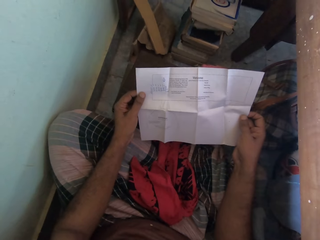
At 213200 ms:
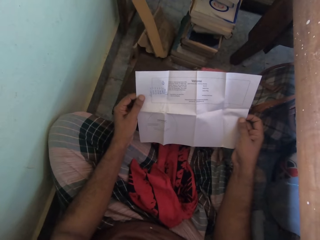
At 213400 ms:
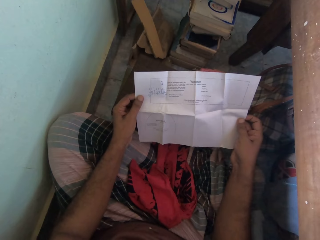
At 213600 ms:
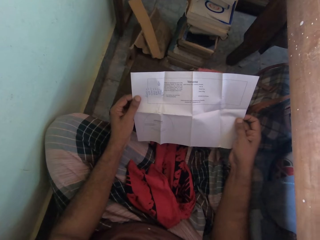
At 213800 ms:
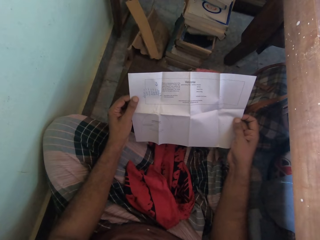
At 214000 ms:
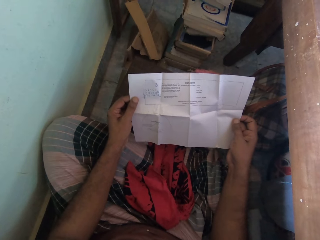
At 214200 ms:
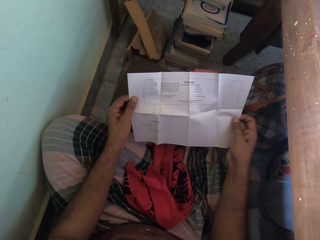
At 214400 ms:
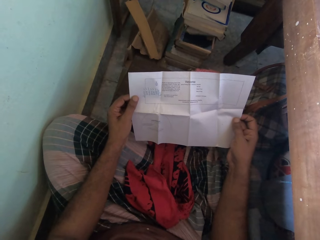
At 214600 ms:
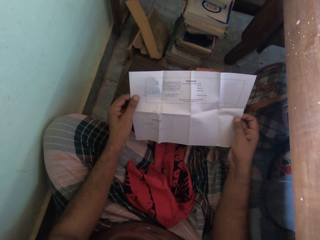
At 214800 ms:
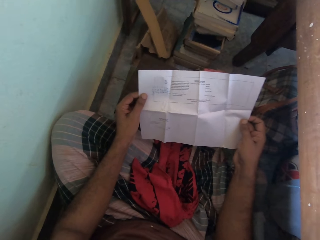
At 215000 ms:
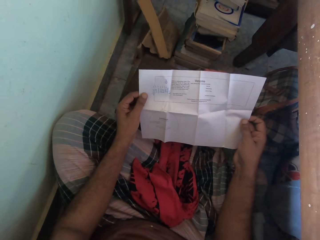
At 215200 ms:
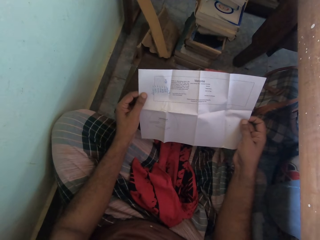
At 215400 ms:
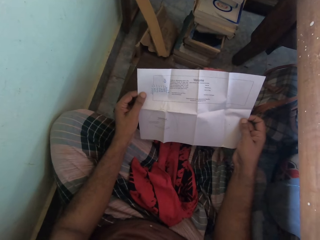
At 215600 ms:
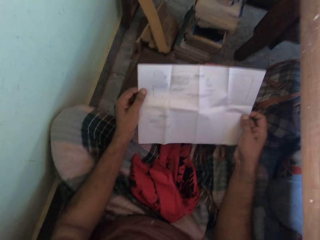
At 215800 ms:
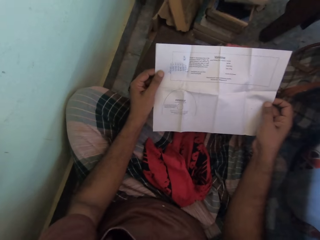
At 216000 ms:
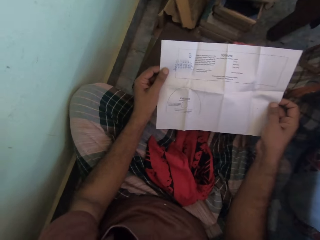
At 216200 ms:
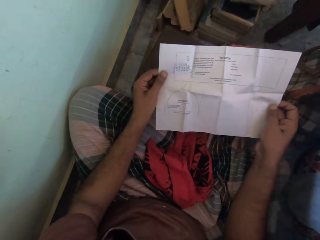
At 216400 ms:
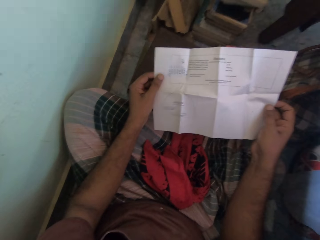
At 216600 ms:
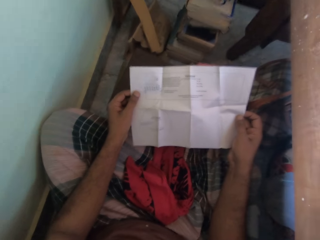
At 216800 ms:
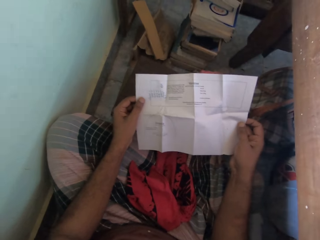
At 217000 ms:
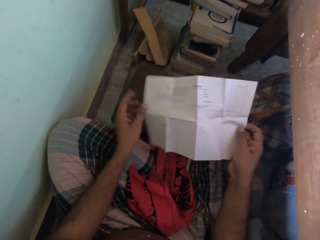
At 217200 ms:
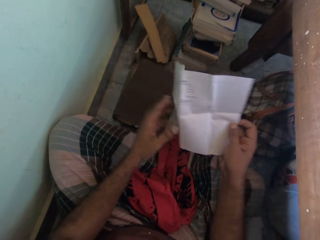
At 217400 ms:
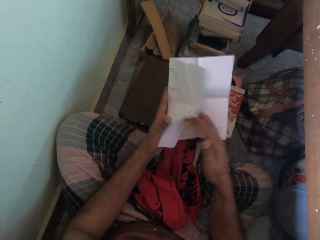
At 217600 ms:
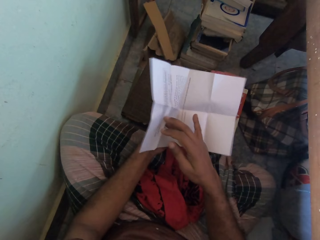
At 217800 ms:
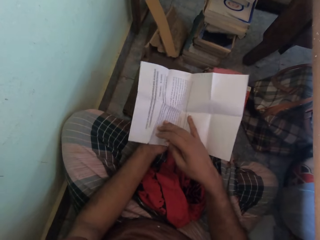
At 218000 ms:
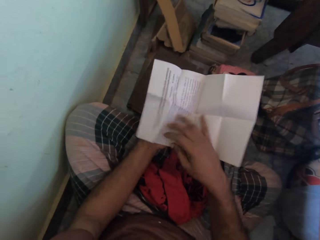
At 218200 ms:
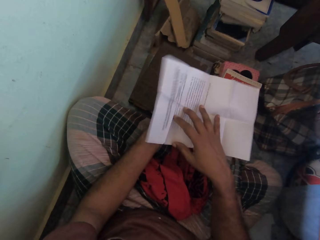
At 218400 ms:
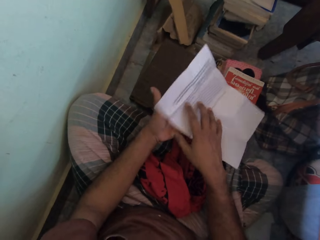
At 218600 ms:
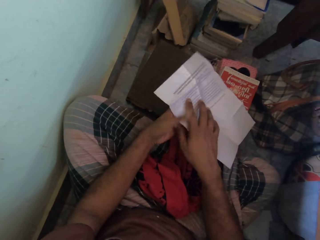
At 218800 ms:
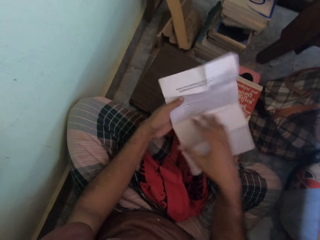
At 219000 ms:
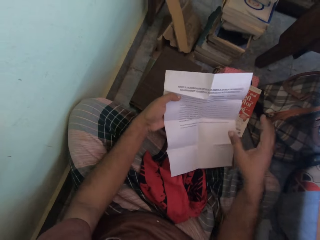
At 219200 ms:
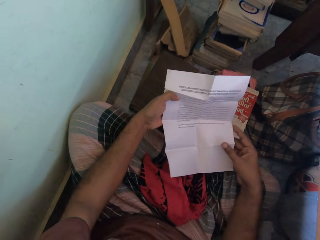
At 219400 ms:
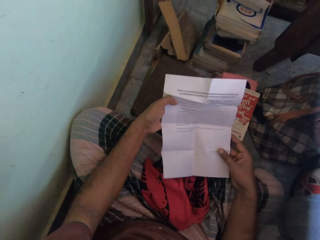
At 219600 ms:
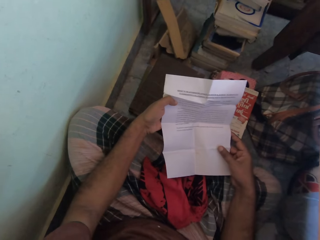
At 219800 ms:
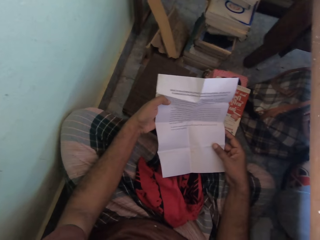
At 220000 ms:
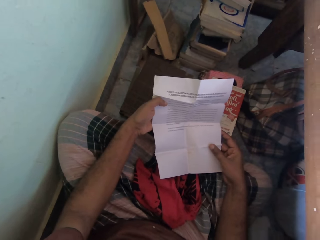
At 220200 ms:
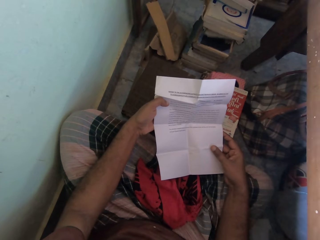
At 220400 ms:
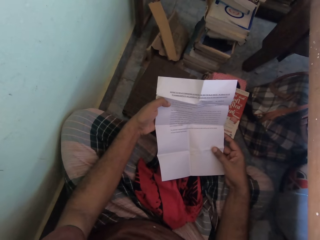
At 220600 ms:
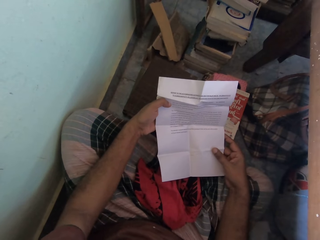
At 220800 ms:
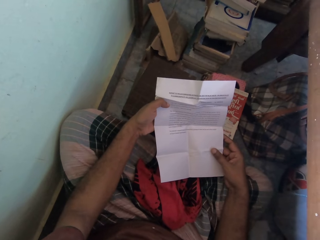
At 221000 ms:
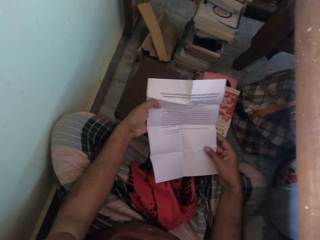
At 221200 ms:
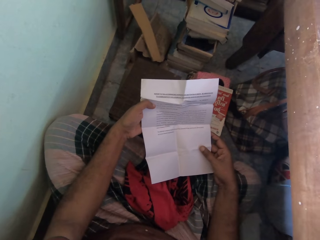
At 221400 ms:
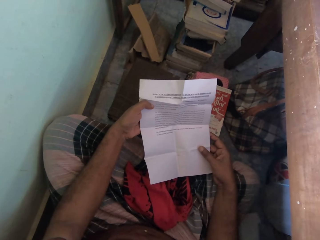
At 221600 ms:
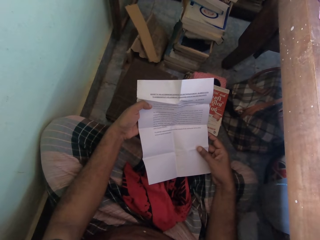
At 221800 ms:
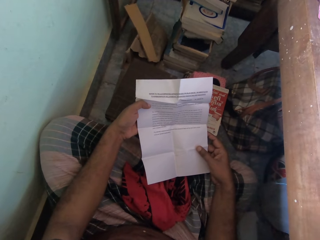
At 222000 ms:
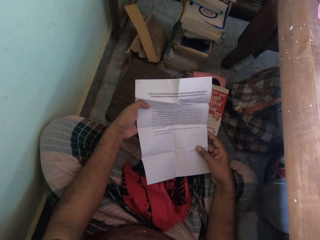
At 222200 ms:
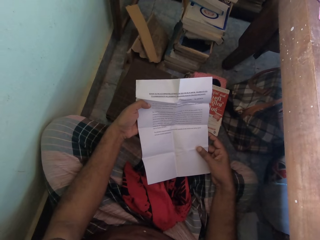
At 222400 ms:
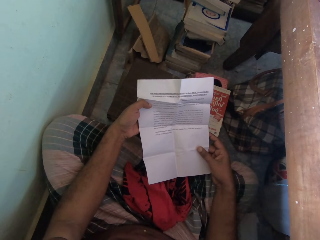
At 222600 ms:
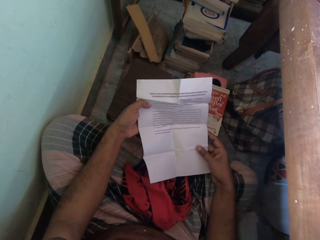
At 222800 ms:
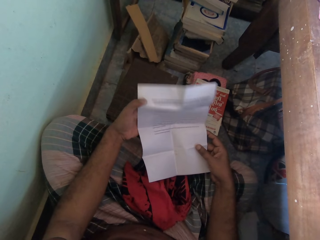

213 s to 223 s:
The camera wearer reads the paper. He flips the paper with both hands. He reads the paper.

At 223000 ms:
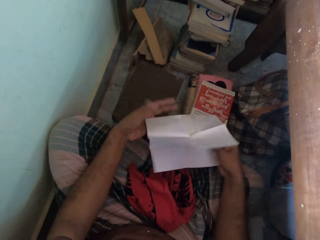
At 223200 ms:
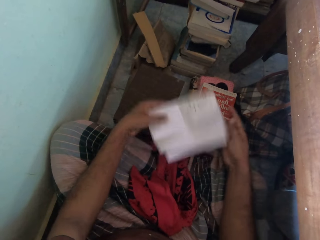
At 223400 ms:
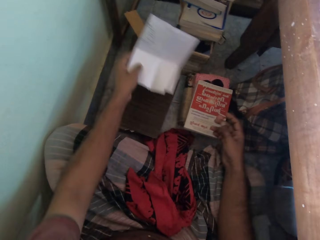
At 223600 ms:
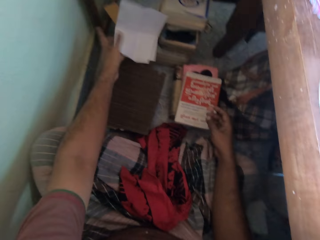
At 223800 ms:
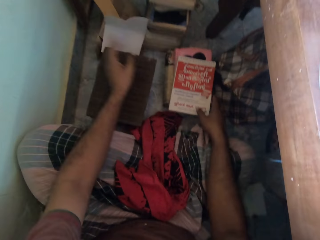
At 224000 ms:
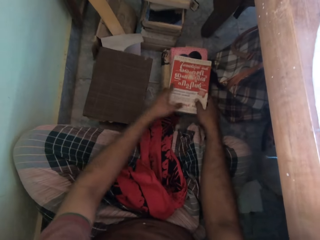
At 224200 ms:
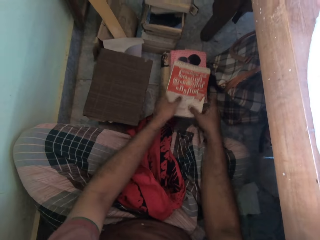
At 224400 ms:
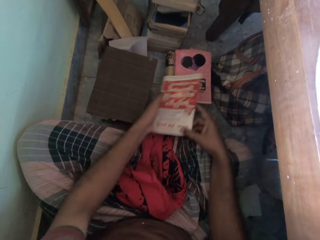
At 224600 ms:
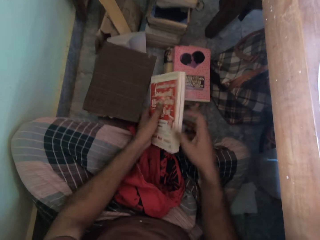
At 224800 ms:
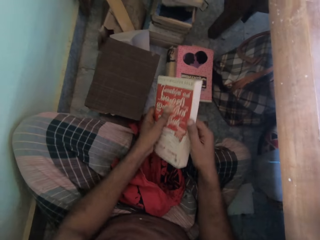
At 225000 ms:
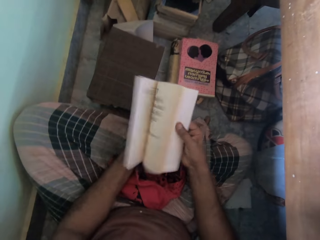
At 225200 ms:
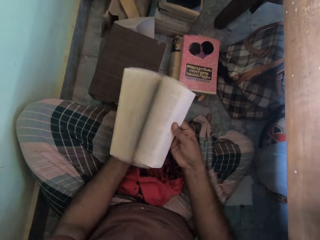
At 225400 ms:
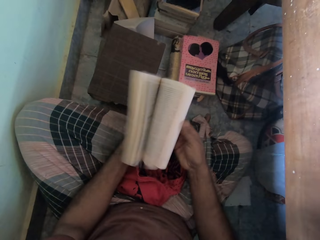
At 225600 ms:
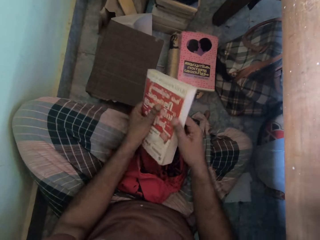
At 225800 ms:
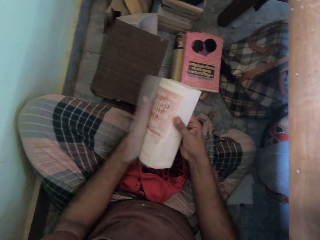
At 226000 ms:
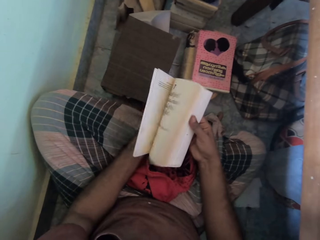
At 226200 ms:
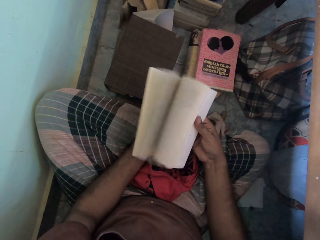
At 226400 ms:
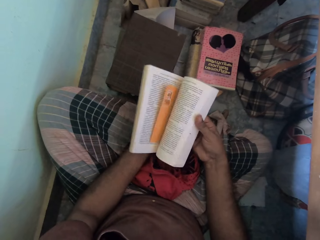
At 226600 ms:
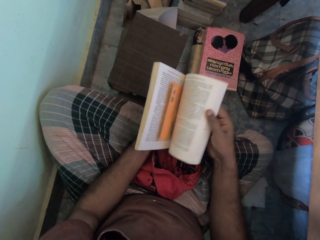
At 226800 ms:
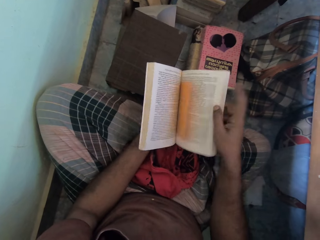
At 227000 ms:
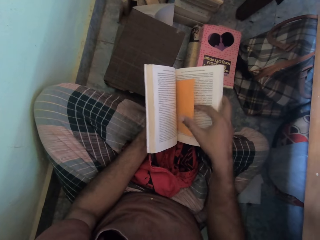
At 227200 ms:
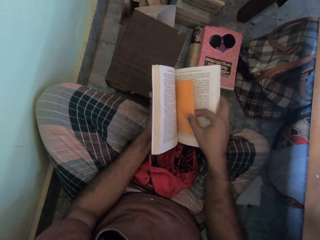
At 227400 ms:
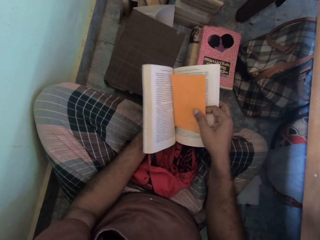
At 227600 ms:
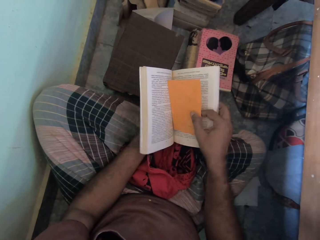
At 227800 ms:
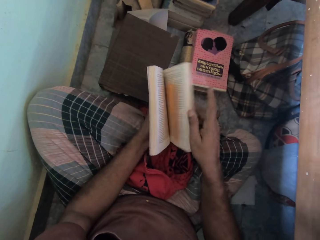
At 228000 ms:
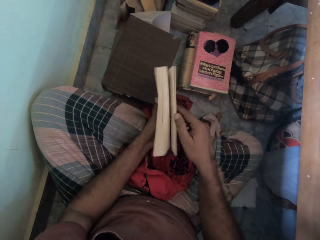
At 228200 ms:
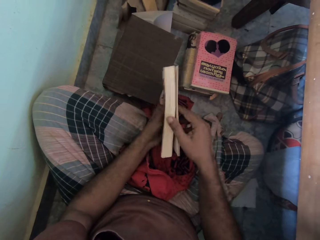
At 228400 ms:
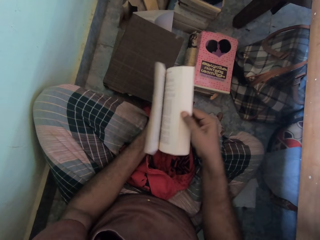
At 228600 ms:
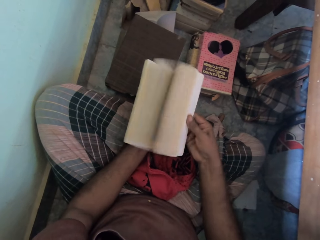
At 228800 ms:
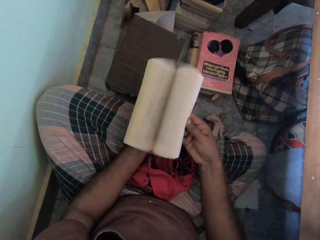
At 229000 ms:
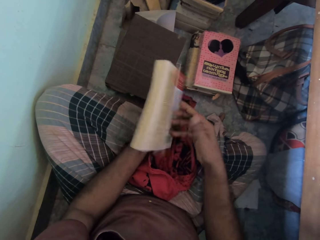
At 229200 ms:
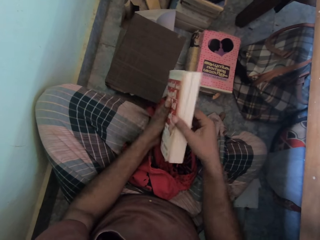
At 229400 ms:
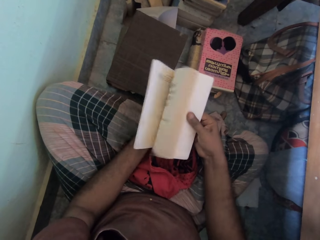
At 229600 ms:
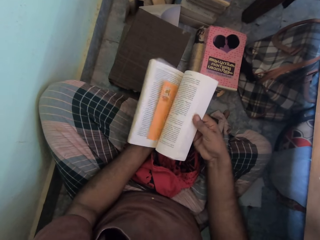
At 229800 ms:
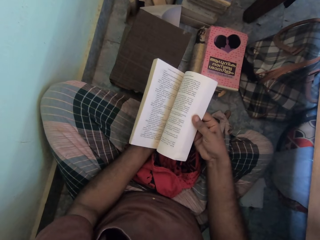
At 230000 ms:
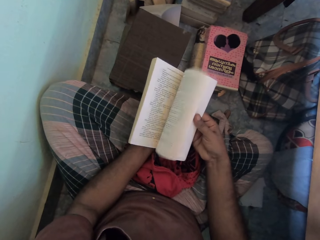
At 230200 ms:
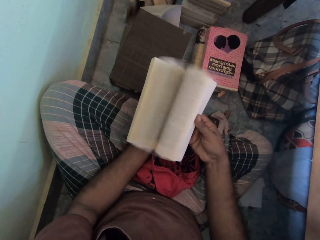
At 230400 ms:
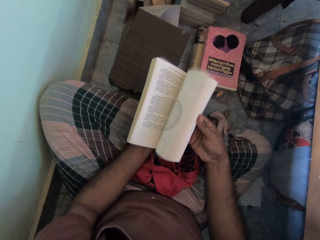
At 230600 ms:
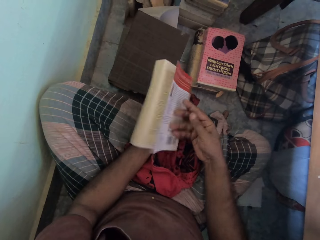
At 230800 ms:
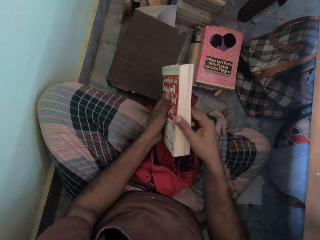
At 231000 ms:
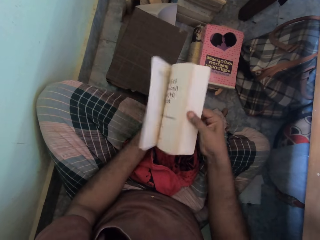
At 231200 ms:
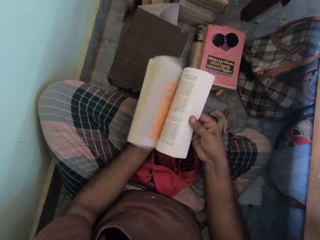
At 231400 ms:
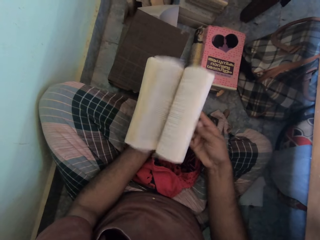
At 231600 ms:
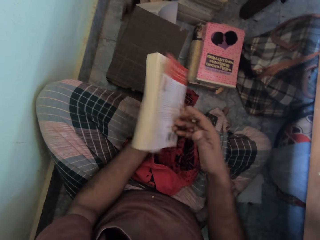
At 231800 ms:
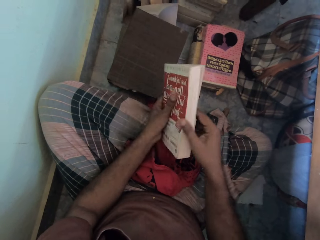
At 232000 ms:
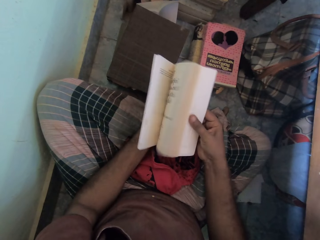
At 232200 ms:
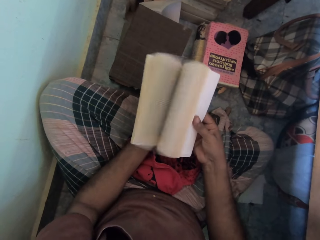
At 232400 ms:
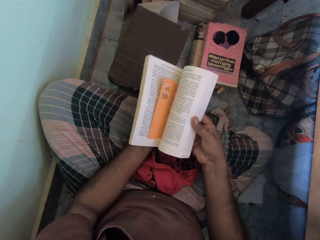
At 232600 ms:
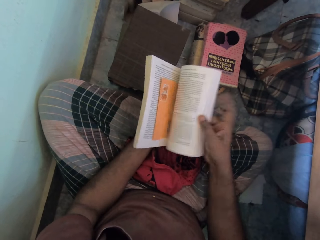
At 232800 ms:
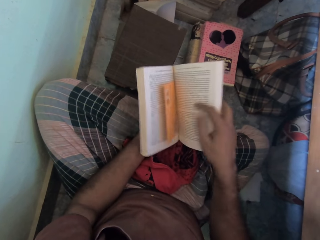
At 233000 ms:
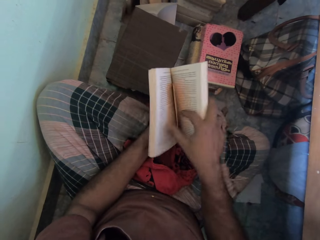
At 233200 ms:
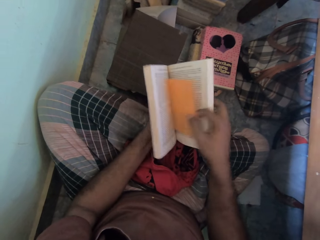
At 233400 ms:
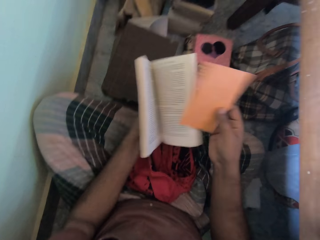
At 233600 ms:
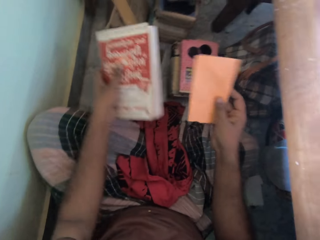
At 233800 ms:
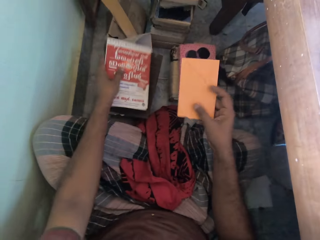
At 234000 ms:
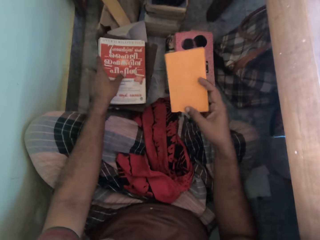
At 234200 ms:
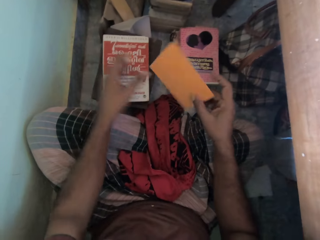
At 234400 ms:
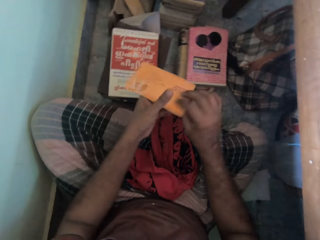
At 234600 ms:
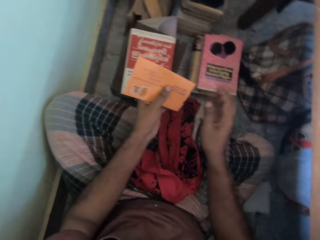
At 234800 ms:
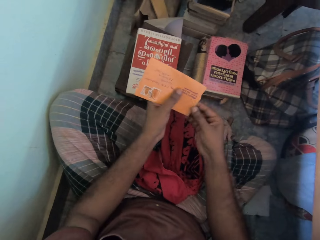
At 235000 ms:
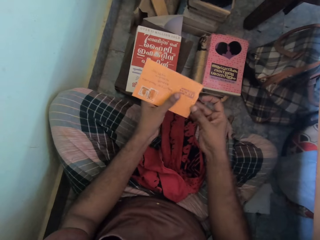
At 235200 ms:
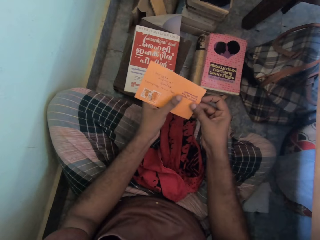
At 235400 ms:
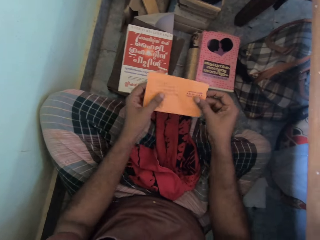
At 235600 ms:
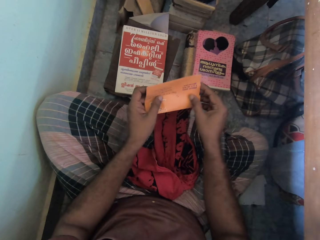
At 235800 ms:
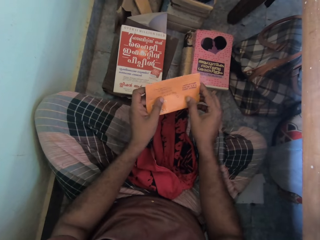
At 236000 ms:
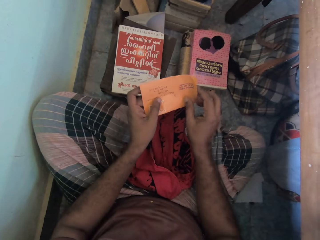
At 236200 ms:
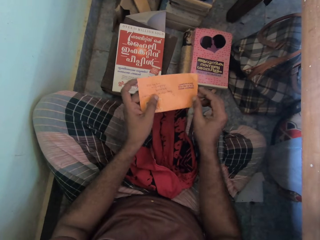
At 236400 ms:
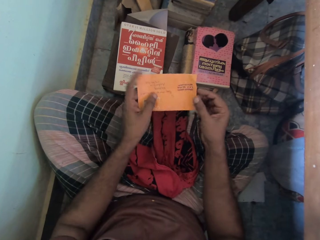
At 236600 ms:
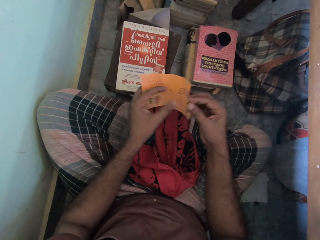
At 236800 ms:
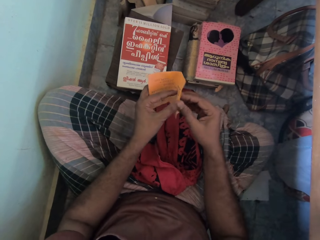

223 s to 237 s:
The camera wearer folds the paper with both hands. He holds the paper with his left hand. He drops the paper on the floor with his left hand. He touches the book on the pile of books on the floor with his right hand. He lifts the book from the pile of books on the floor with both hands. He flips through the pages of the book with both hands. He picks up the envelope from the book with his right hand. He drops the envelope in the book with both hands. He closes the book with both hands. He flips through the pages of the book with both hands. He picks up the envelope from the book with his right hand. He holds the book with his left hand. He closes the book with his left hand. He drops the book on the pile of books on the floor with his left hand. He passes the envelope in his right hand to his left hand. He holds the envelope with both hands. He removes a piece of paper from the envelope.
